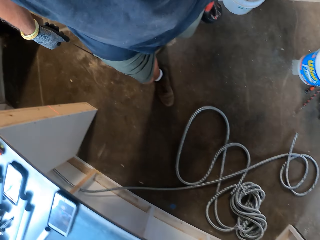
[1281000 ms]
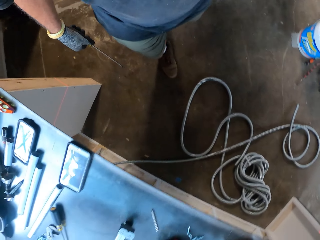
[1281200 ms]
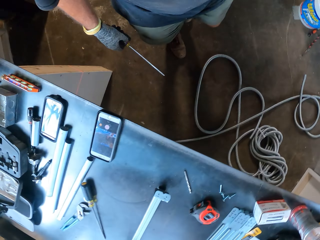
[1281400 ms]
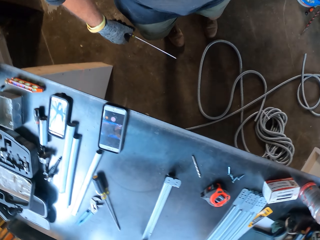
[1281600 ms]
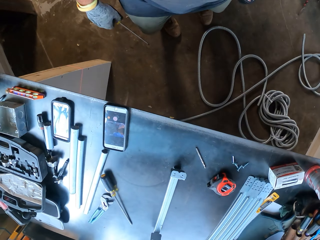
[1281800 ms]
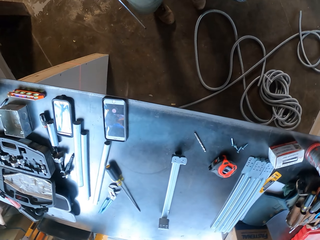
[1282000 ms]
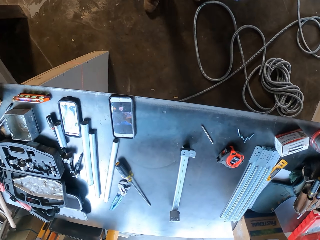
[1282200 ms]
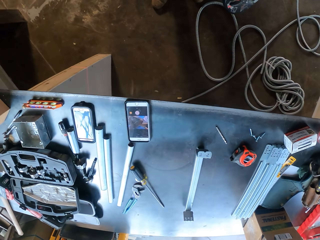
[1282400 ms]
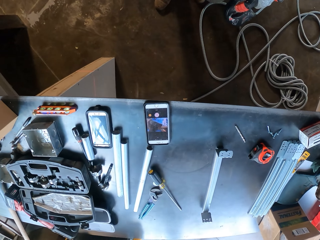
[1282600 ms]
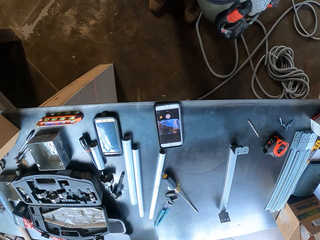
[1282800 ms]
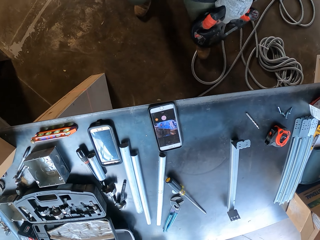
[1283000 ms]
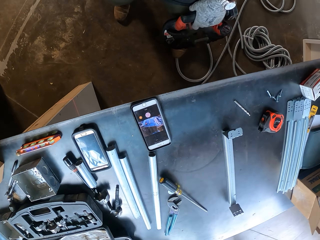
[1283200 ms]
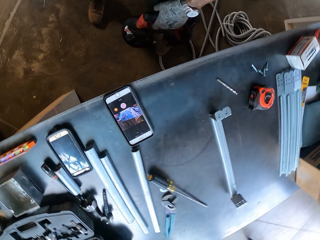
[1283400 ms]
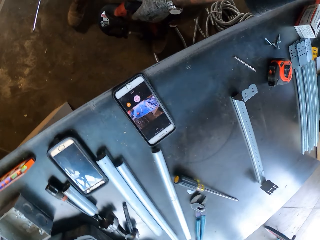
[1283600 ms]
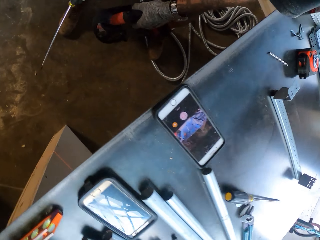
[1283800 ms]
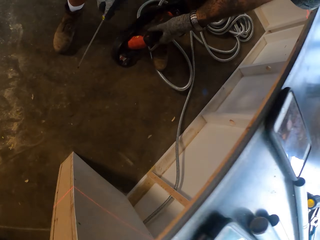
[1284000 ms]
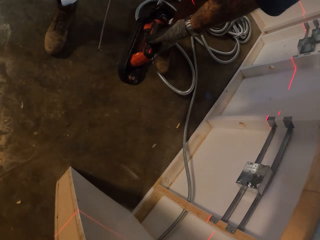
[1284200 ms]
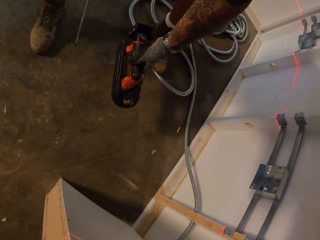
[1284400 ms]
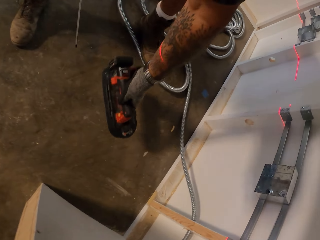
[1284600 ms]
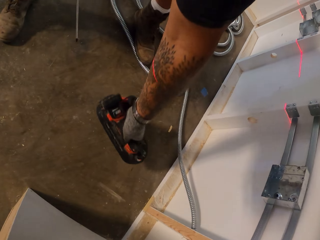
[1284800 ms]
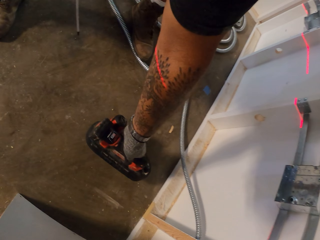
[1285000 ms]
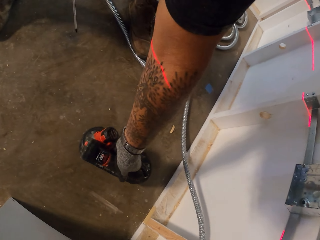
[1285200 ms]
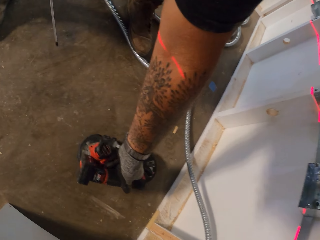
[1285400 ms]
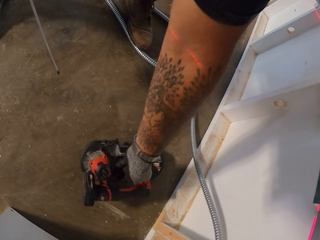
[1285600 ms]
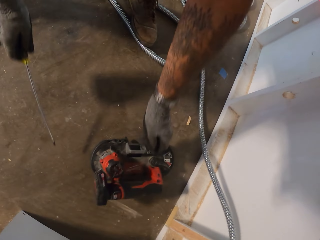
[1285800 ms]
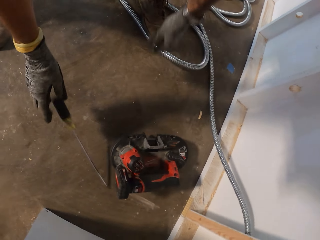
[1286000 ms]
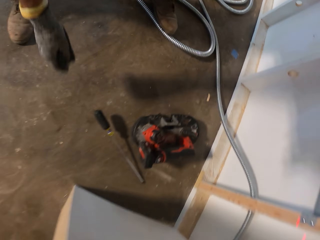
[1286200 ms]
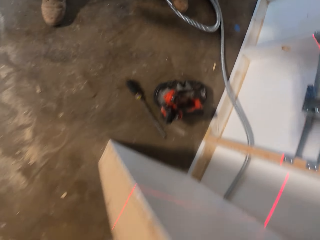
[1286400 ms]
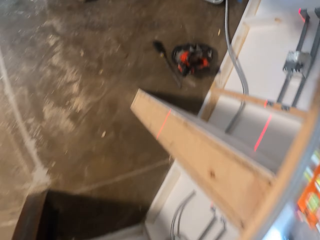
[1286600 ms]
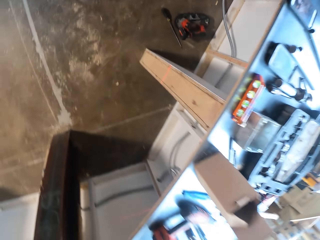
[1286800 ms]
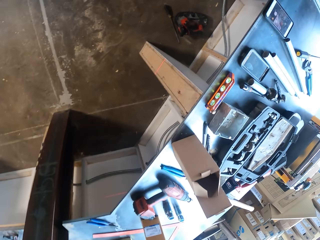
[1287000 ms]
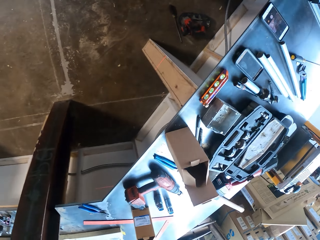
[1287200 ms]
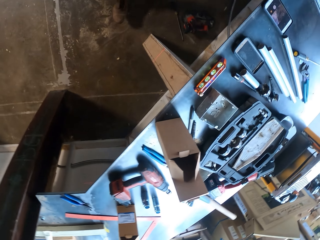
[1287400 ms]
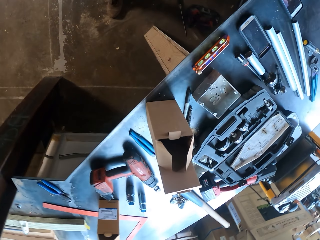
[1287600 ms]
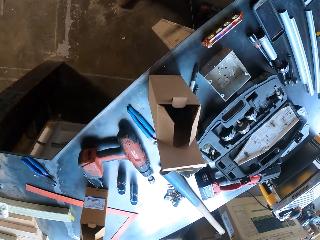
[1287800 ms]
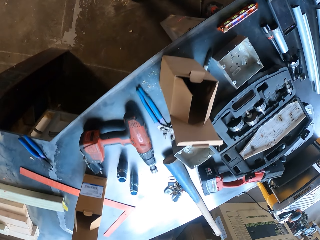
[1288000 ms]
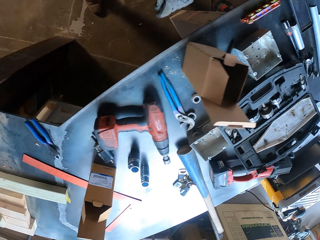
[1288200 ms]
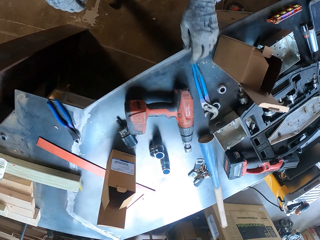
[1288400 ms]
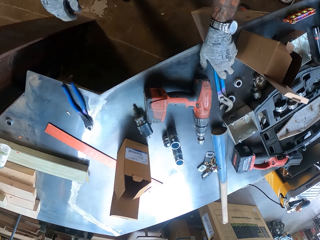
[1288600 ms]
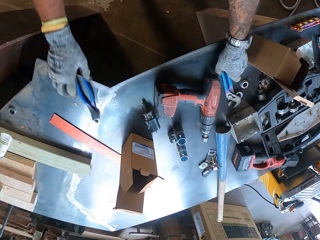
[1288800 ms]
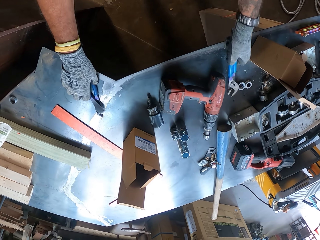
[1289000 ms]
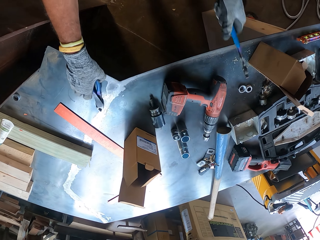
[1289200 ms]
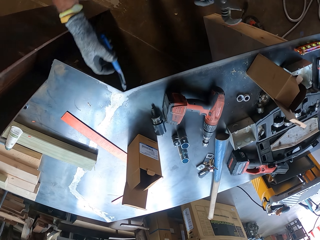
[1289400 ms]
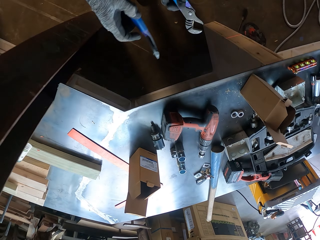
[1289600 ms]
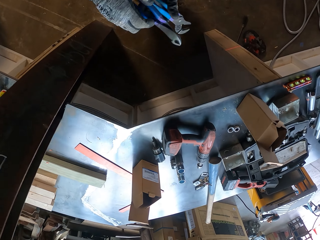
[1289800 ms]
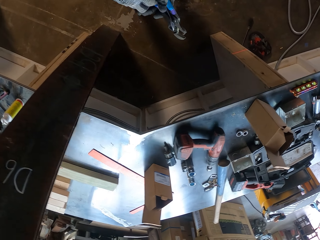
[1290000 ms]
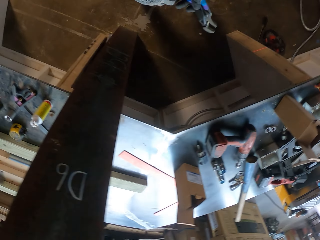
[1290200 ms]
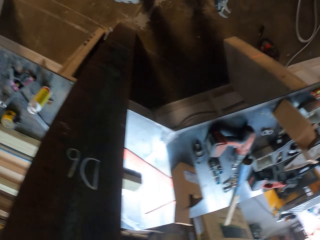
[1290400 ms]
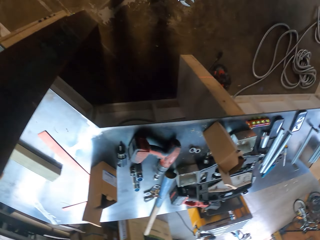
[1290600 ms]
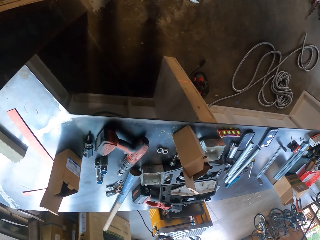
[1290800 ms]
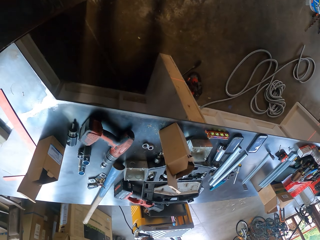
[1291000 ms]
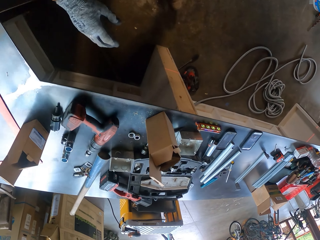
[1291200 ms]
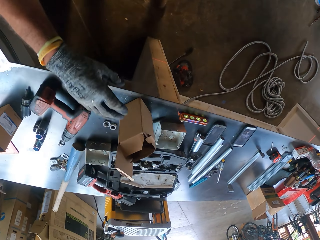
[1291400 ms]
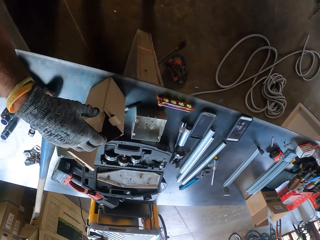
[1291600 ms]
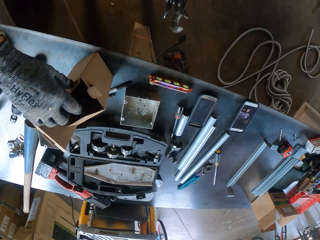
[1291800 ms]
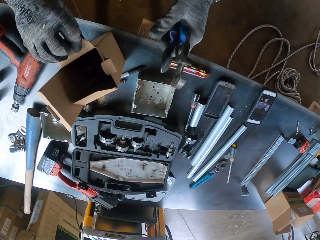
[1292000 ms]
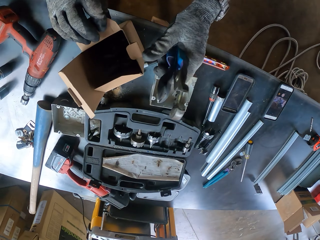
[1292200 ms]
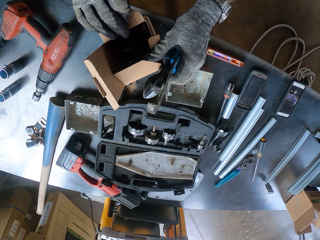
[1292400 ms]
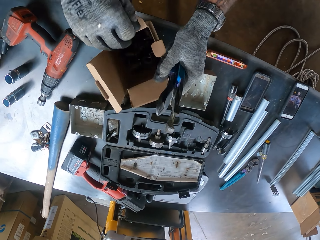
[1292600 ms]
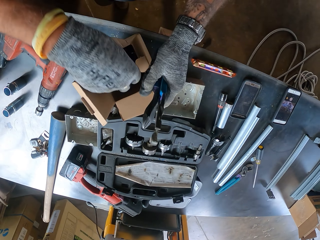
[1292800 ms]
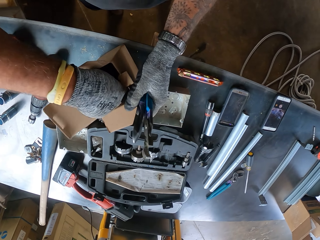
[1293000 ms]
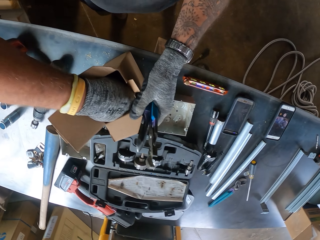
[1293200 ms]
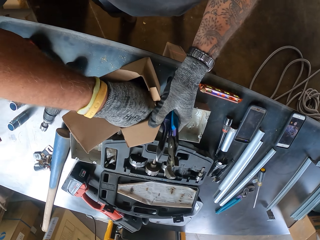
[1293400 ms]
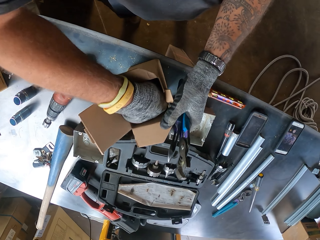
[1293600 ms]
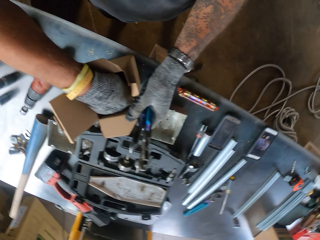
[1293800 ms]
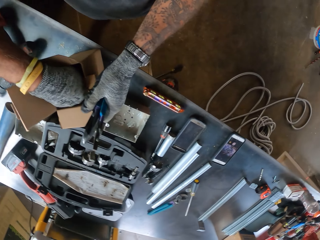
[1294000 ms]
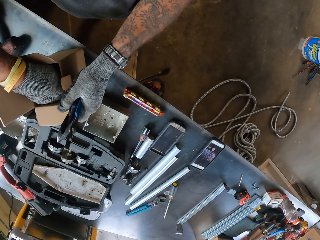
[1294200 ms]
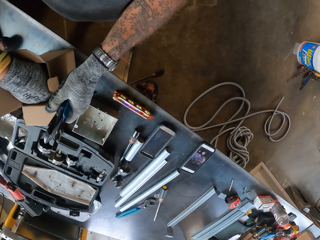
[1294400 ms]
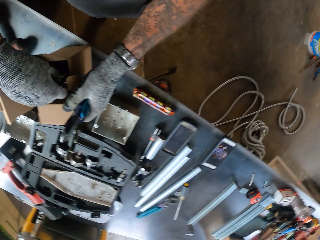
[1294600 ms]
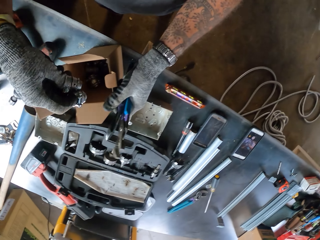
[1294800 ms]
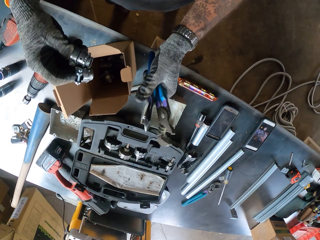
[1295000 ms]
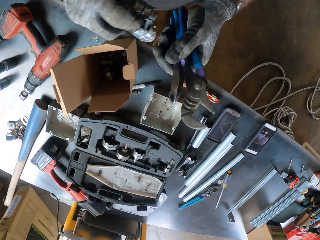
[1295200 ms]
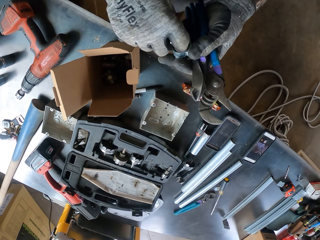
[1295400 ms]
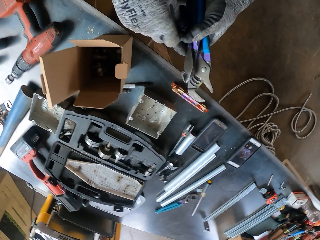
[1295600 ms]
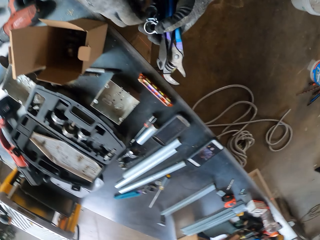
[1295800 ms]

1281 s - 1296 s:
The camera wearer walks around the room. They put something and a screwdriver on the floor. They pick the pliers from the table. They open the box. They pick a pipe valve from the box.

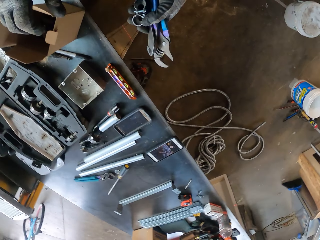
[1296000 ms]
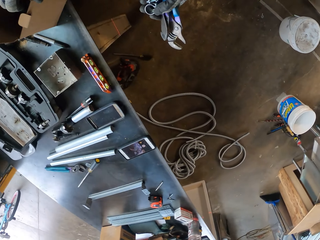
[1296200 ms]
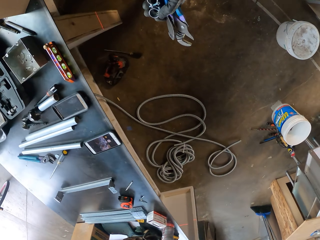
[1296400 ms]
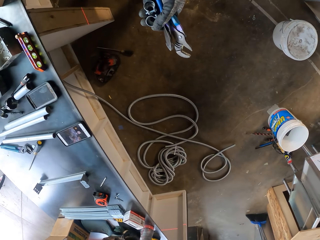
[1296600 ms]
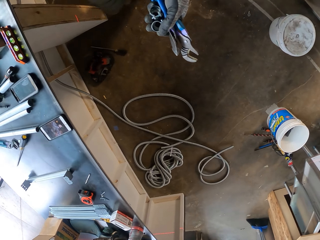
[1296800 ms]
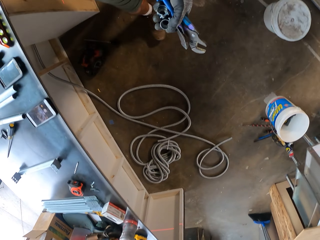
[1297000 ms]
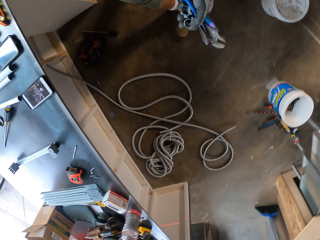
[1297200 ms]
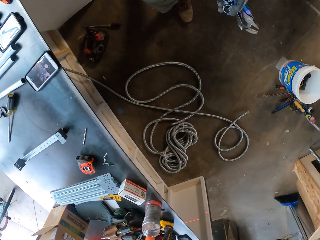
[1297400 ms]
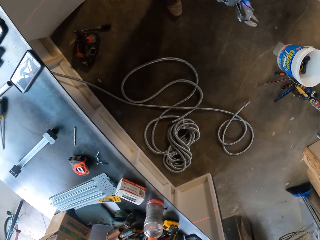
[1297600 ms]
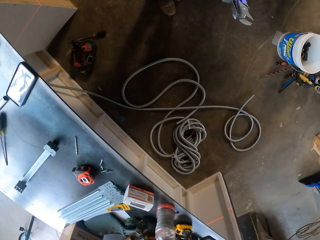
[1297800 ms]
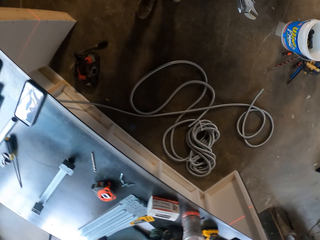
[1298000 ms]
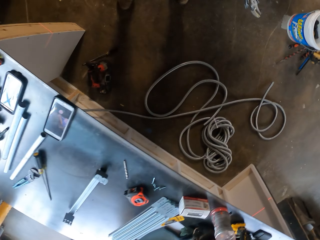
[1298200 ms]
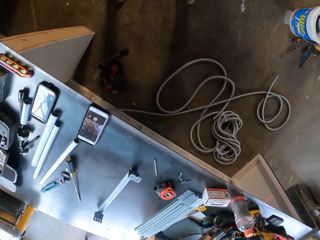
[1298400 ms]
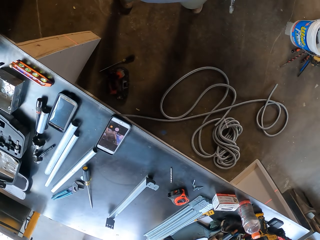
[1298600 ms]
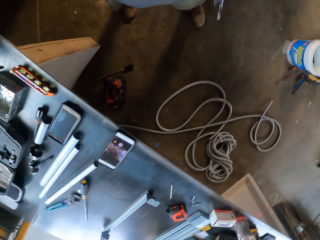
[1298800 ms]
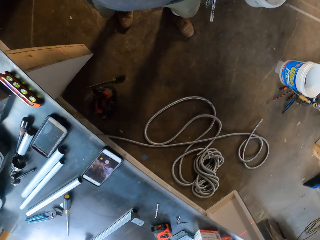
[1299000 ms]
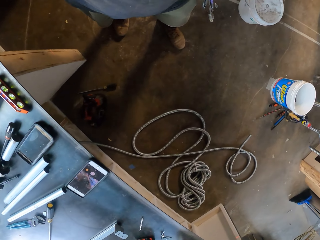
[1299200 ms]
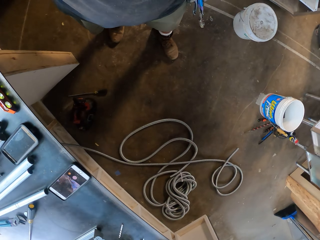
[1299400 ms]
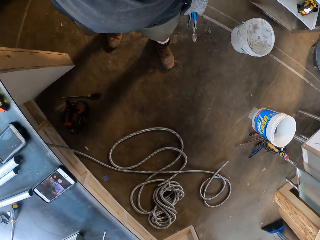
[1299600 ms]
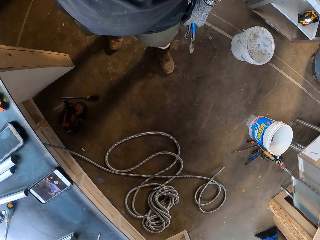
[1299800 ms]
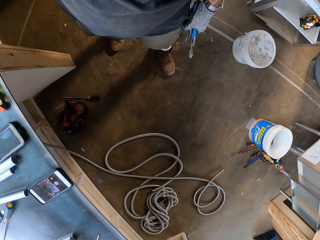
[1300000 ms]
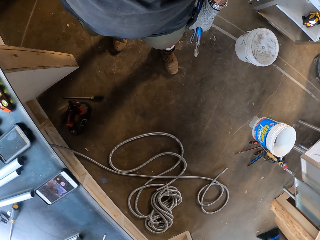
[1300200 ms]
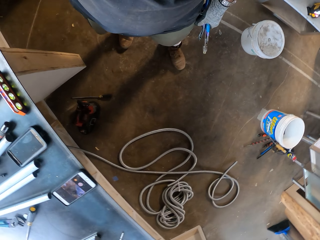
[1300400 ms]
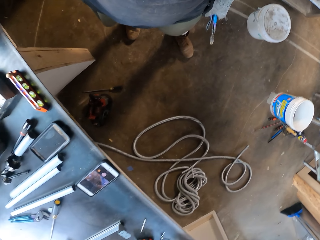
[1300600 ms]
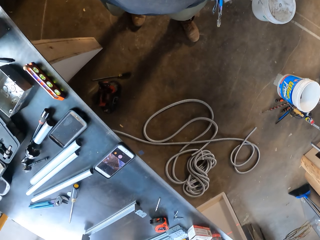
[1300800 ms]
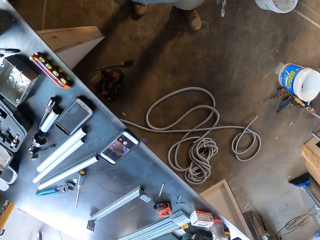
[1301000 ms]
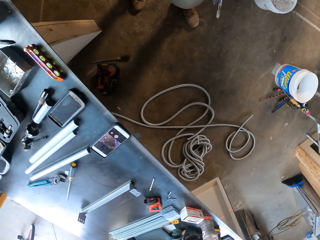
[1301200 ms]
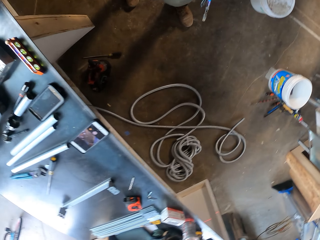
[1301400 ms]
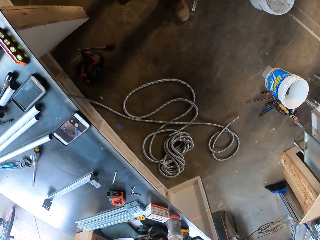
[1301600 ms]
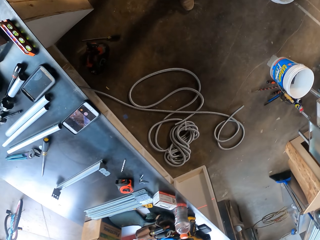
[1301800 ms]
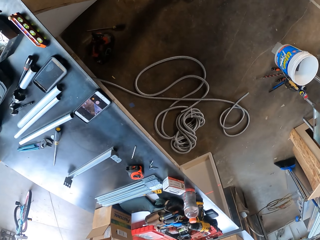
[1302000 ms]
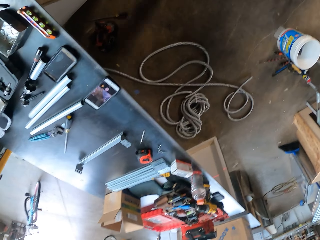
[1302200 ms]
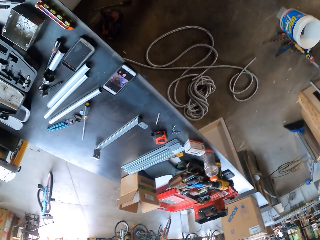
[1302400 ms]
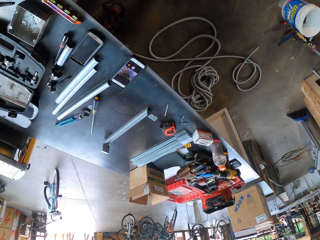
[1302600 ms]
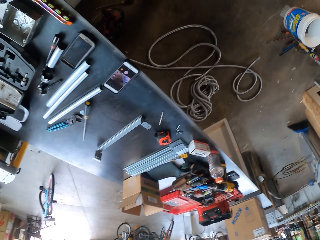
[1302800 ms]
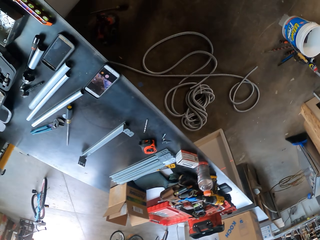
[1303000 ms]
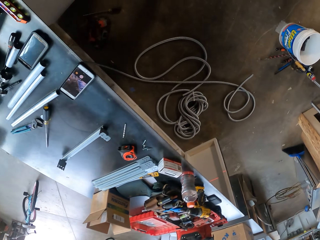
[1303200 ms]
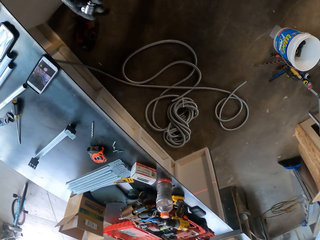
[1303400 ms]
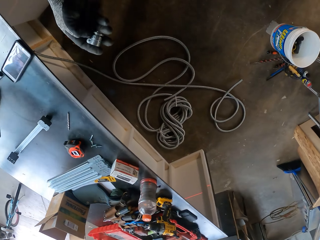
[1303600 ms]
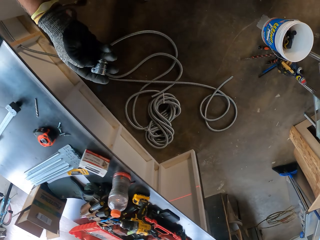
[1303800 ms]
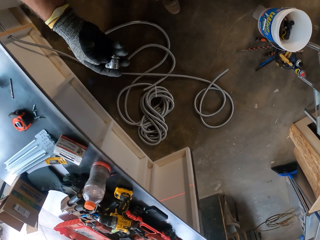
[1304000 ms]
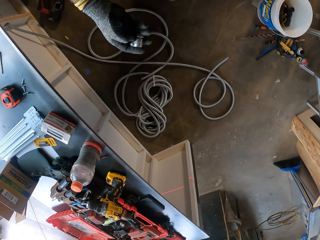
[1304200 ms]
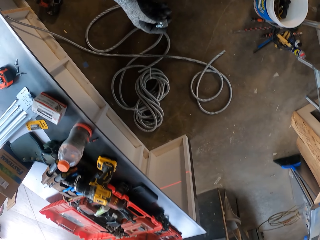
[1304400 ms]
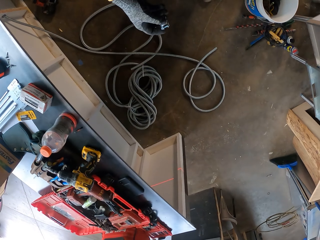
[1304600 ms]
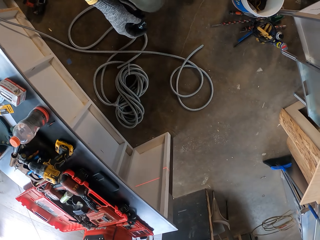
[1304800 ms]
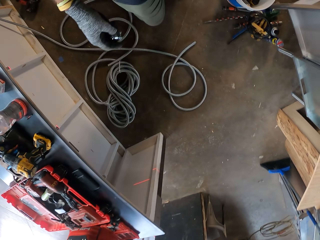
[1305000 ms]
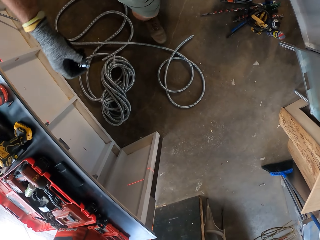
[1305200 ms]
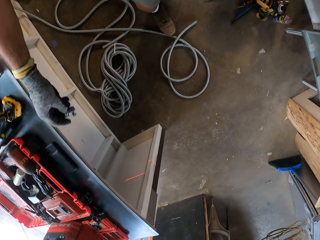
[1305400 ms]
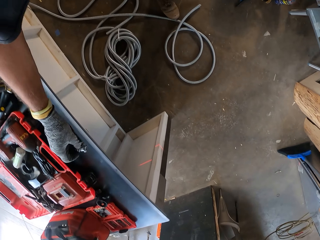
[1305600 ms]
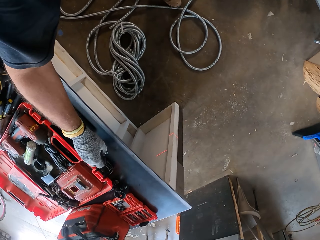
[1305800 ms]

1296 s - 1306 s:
The camera wearer walks around the room.
